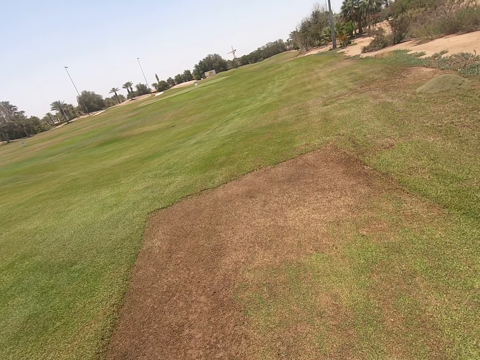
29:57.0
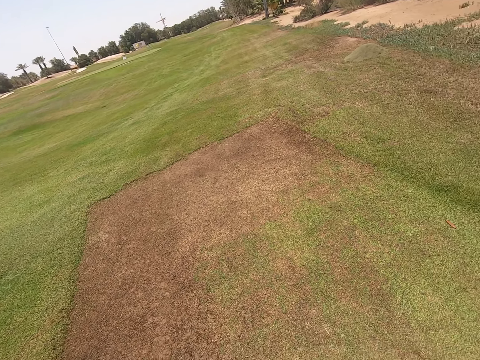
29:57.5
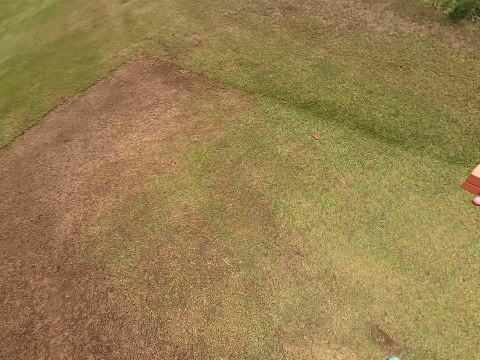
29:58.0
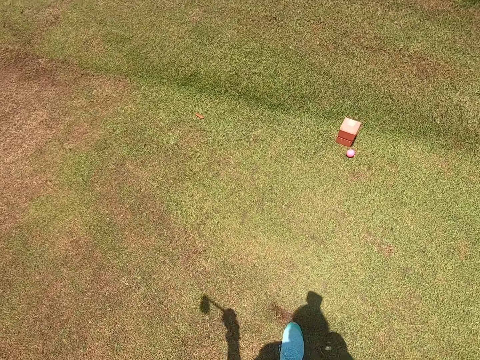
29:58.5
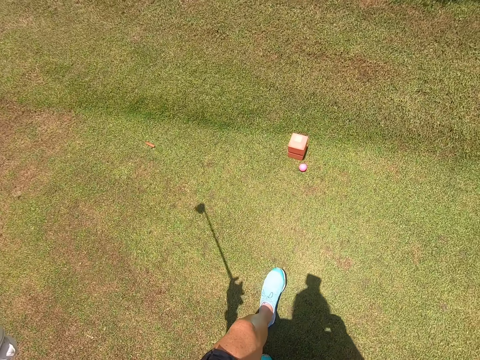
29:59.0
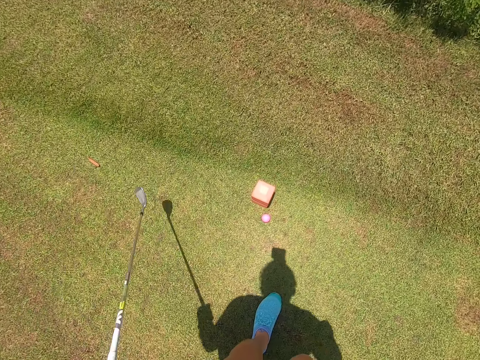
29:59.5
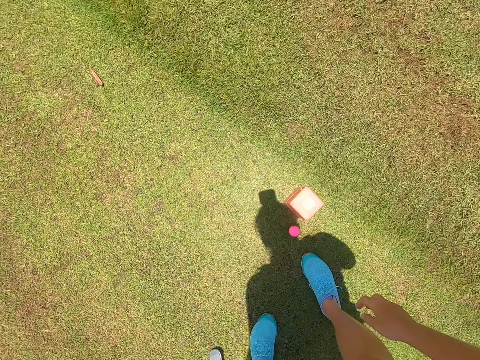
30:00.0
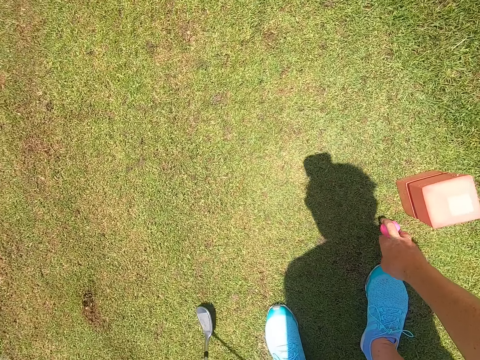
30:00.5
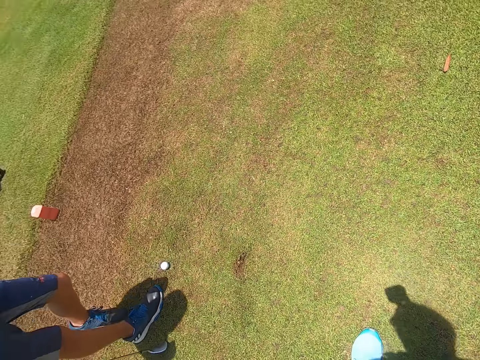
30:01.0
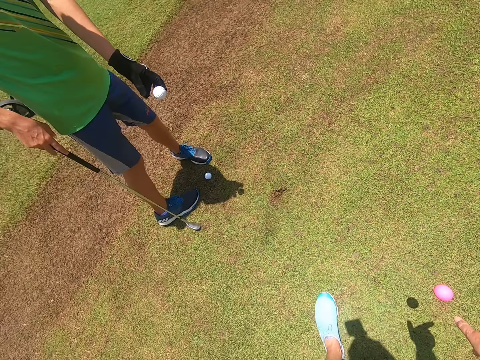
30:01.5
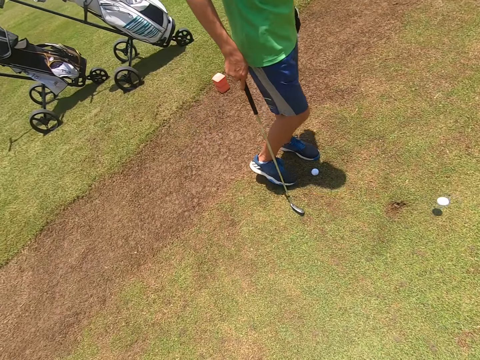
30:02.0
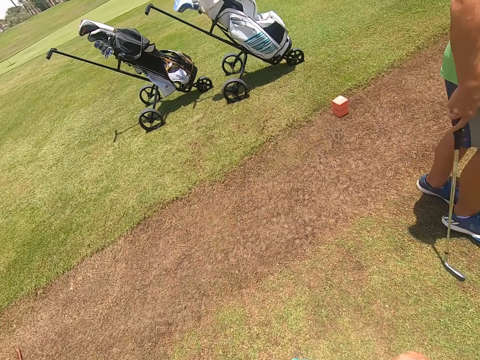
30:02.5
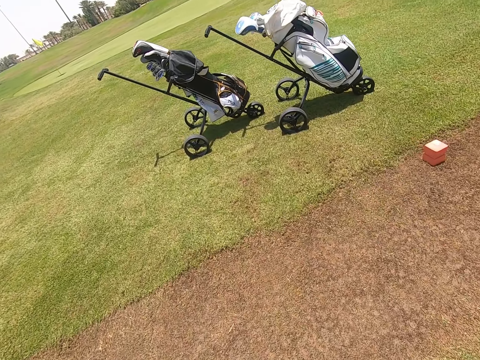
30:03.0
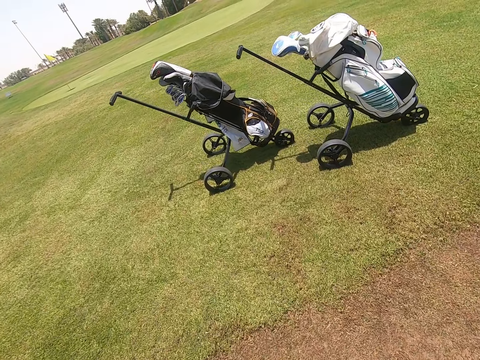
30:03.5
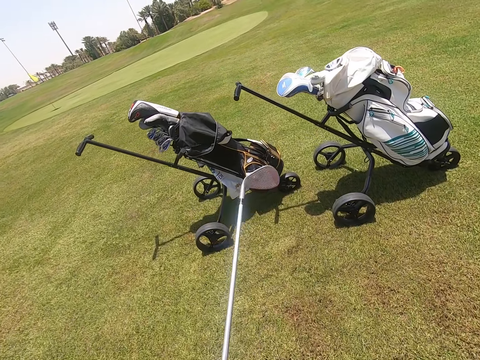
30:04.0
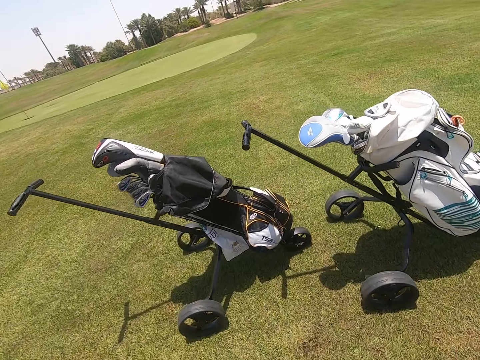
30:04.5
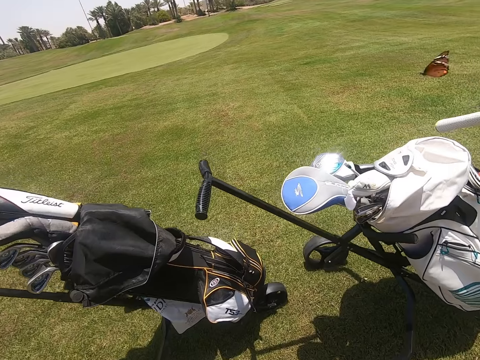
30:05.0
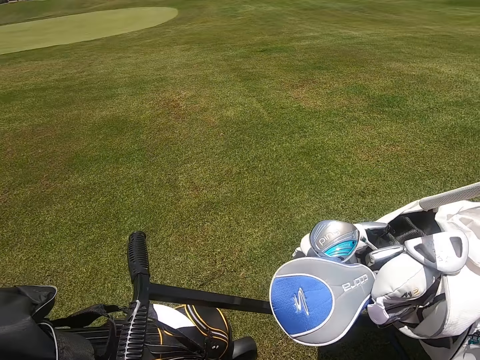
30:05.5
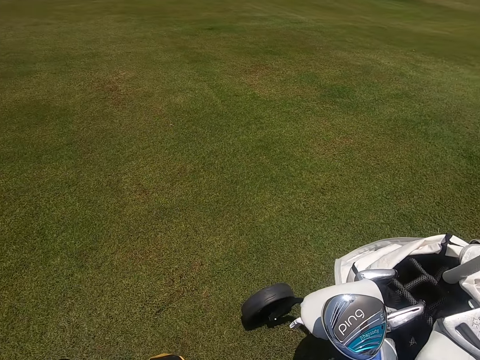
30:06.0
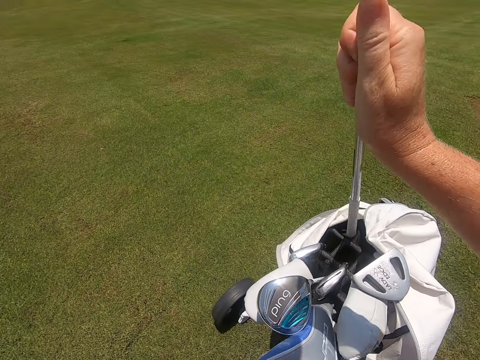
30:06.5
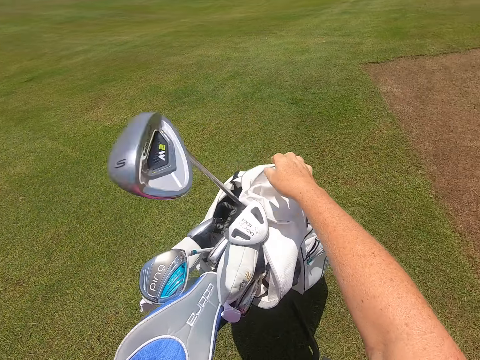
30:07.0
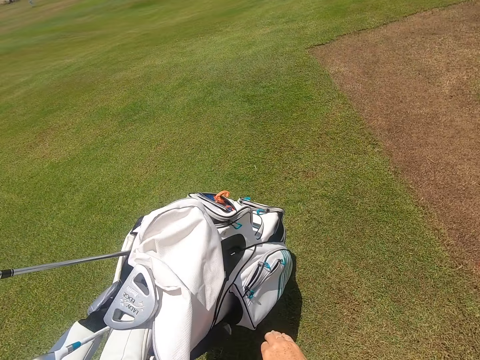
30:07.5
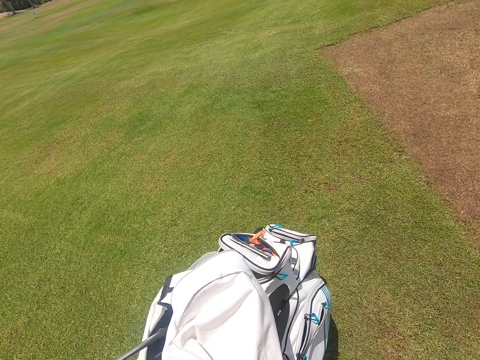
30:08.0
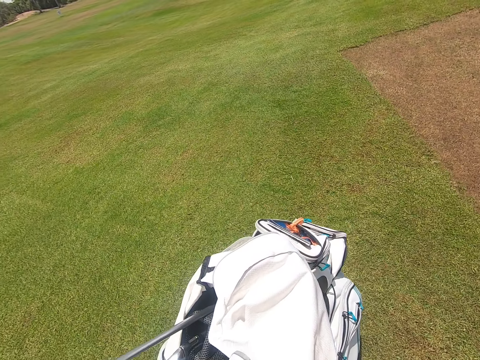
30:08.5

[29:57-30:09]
The camera wearer walks at the golf park and picks up the golf ball from the ground. A person drops the golf ball to the ground. The camera wearer throws the golf ball down. They walk on the golf park. They place the golf club in the golf bag.

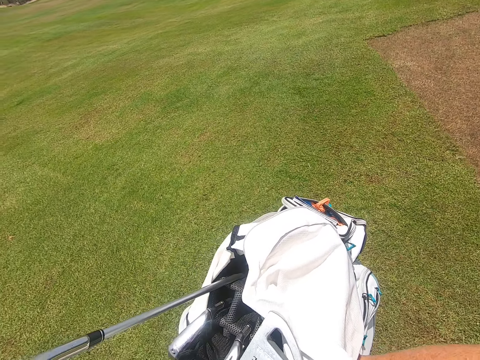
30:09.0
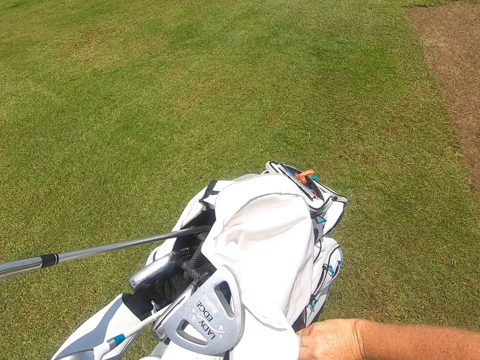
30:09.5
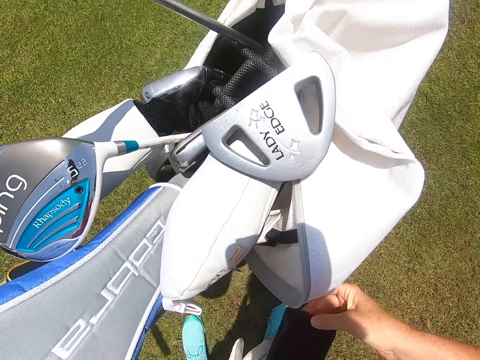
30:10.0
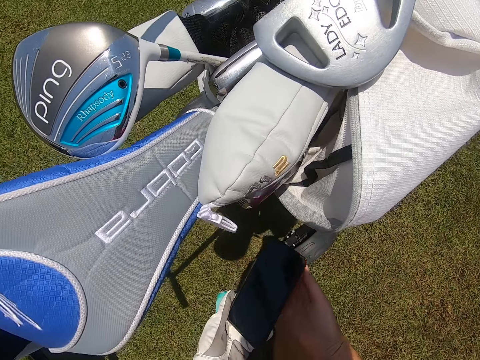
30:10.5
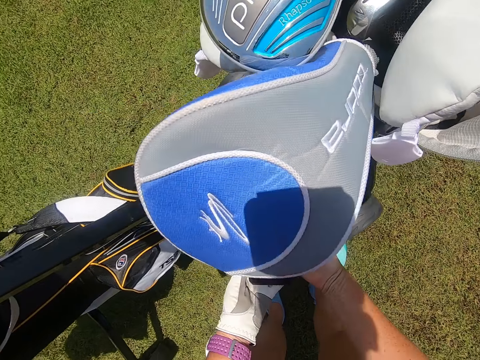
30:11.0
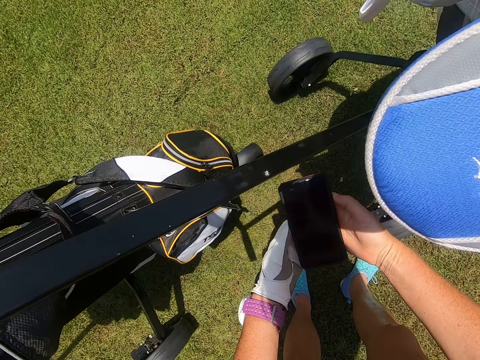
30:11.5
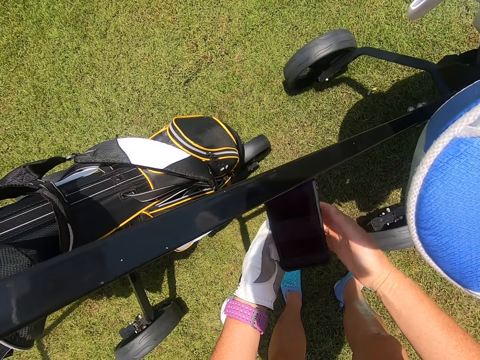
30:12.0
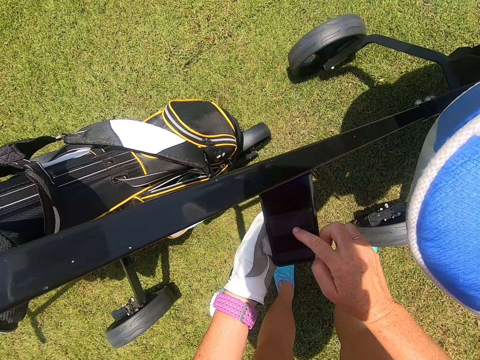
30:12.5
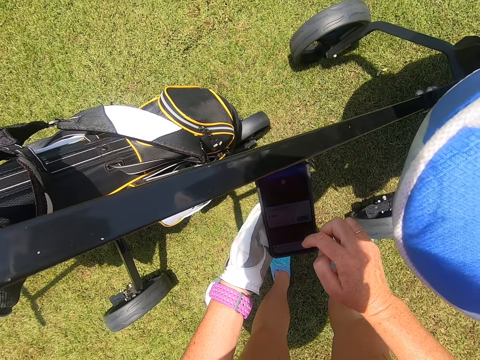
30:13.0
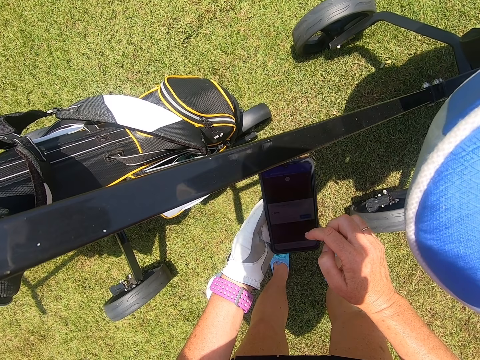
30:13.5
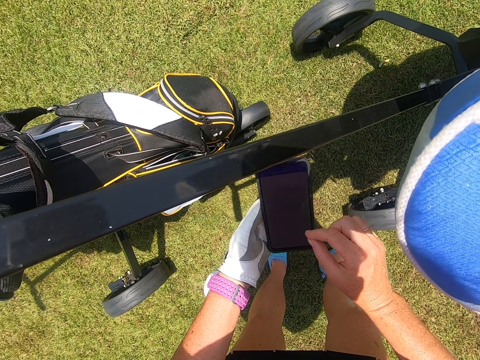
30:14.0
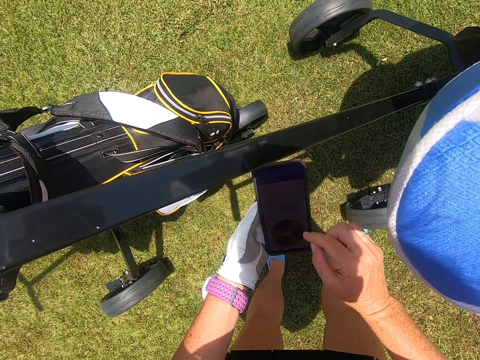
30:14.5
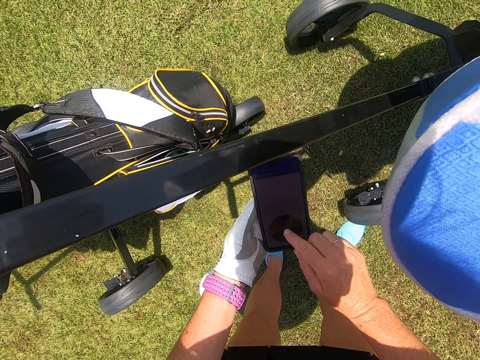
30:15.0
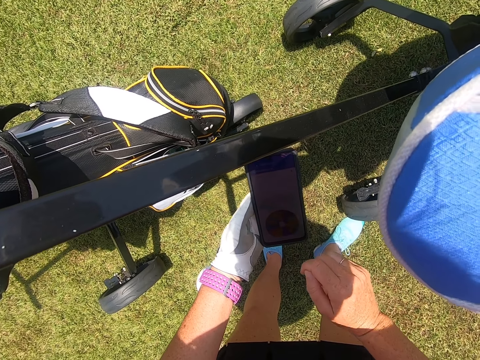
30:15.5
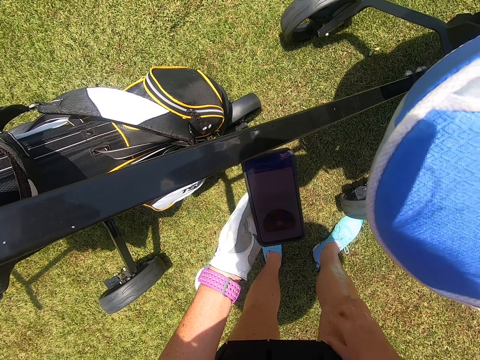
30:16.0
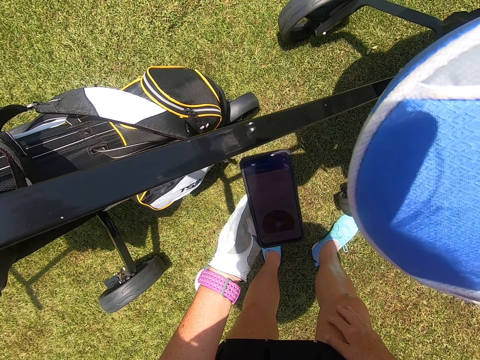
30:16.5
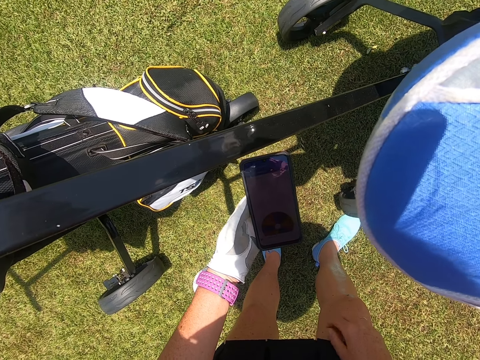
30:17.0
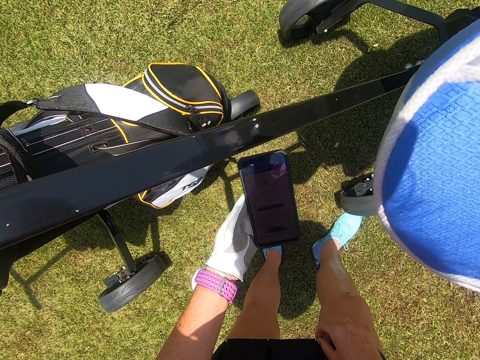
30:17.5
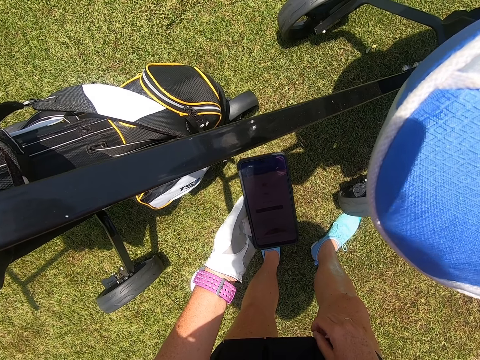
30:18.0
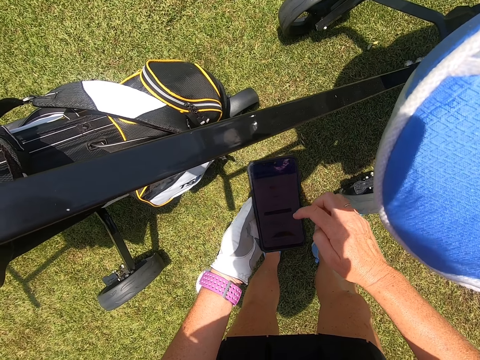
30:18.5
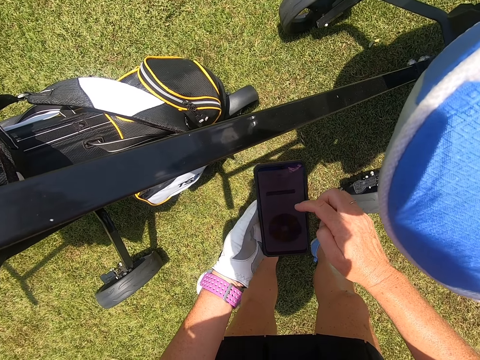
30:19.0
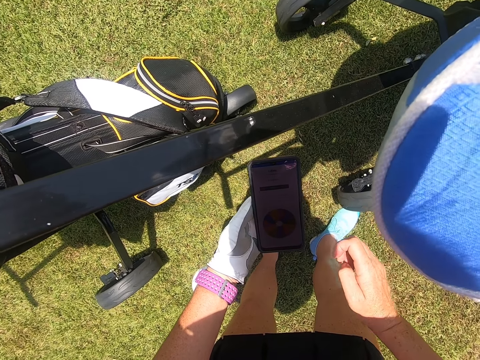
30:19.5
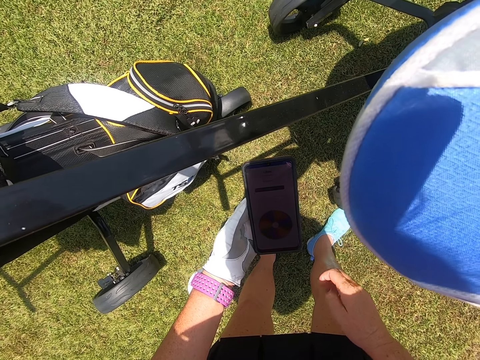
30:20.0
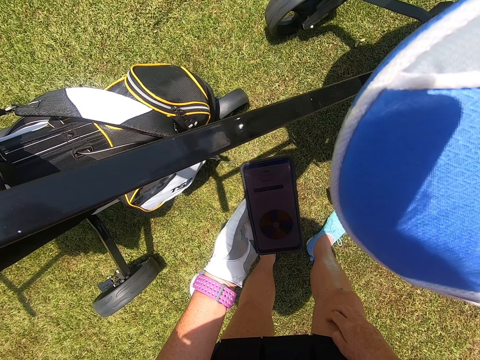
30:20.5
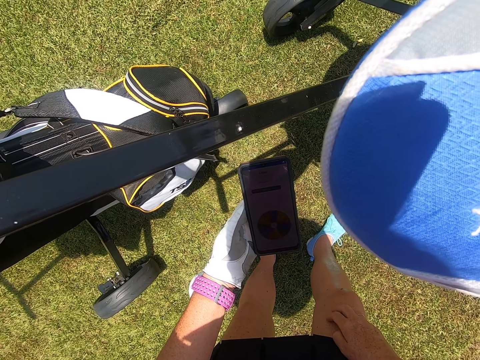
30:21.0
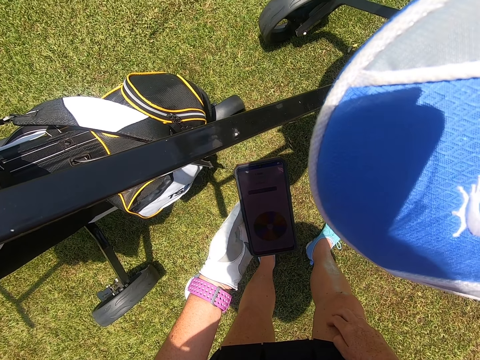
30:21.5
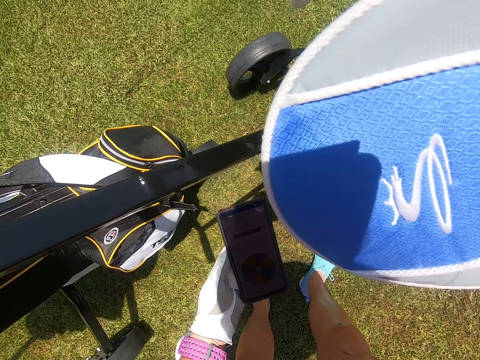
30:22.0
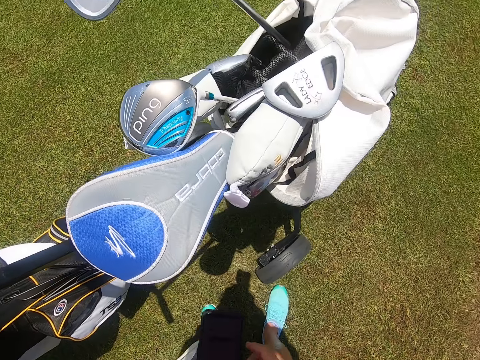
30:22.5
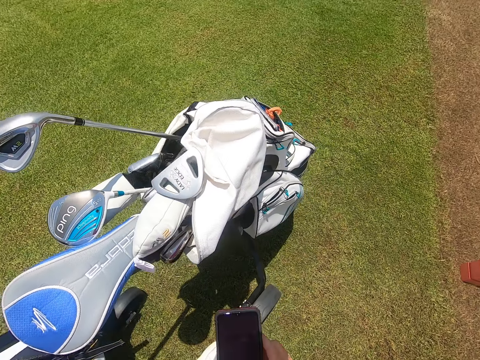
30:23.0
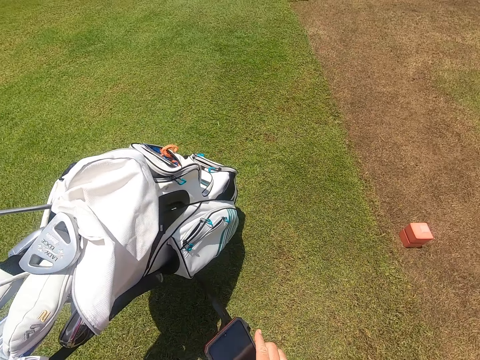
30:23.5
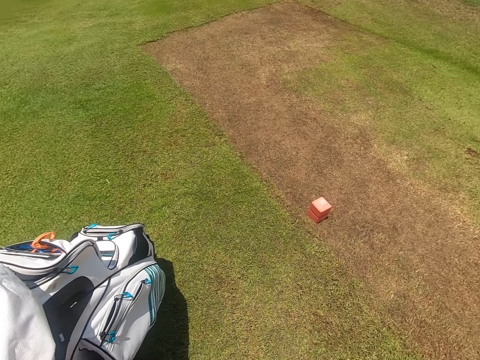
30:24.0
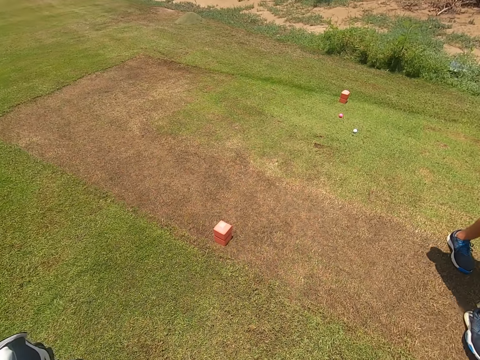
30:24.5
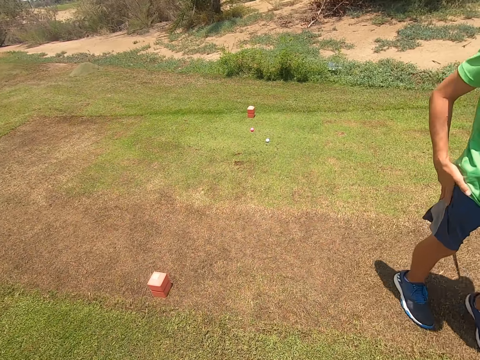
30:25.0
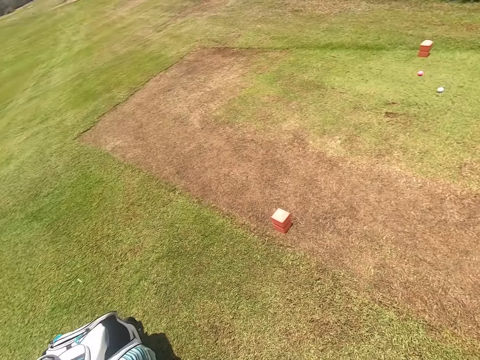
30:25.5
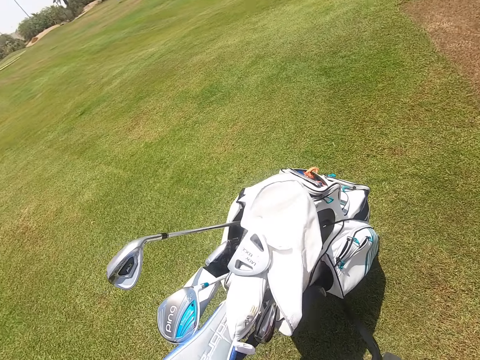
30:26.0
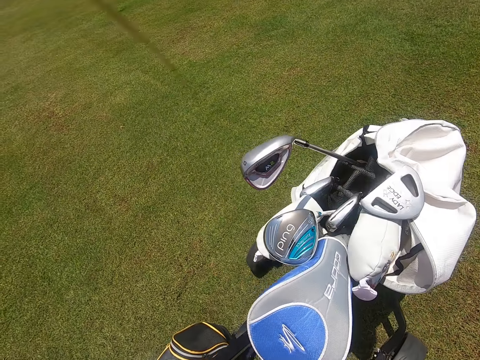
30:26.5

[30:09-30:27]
The camera wearer picks up the phone from the golf bag. They go through the phone. A person walks on the golf park. The camera wearer looks around the golf park.
